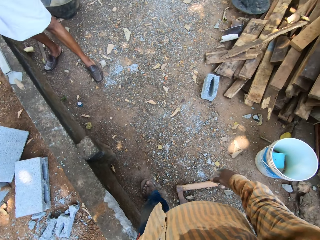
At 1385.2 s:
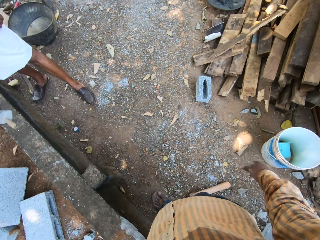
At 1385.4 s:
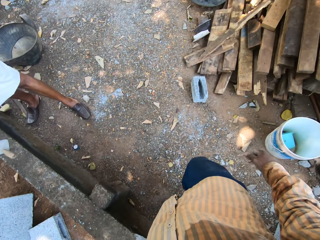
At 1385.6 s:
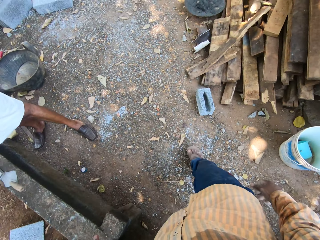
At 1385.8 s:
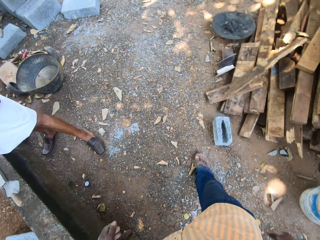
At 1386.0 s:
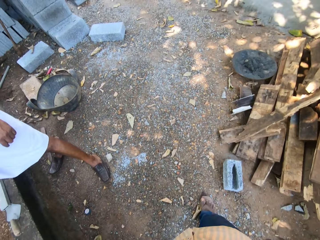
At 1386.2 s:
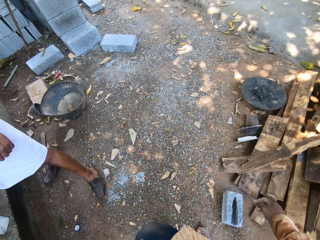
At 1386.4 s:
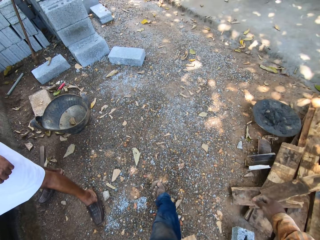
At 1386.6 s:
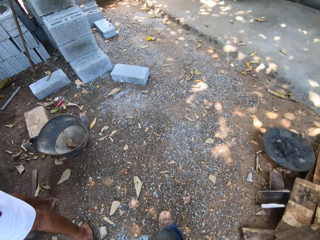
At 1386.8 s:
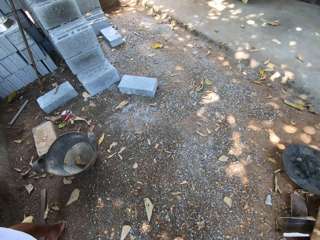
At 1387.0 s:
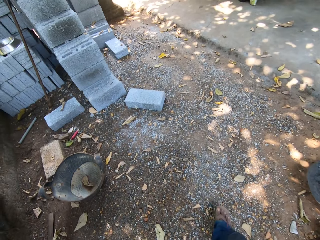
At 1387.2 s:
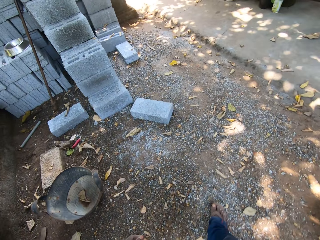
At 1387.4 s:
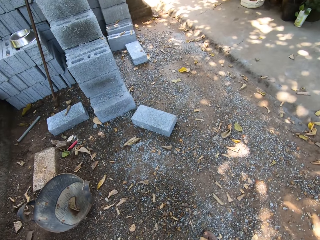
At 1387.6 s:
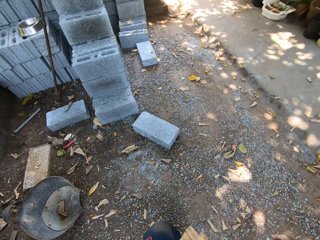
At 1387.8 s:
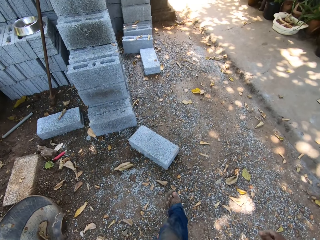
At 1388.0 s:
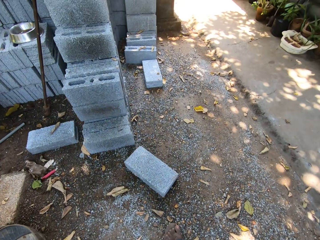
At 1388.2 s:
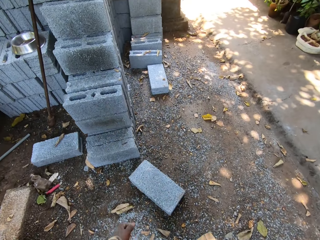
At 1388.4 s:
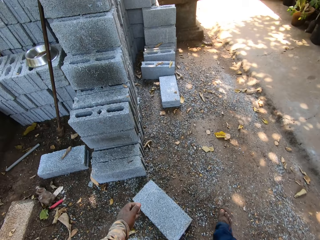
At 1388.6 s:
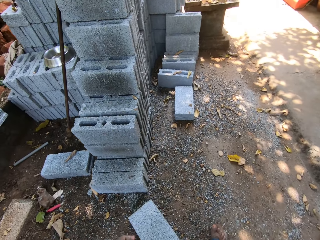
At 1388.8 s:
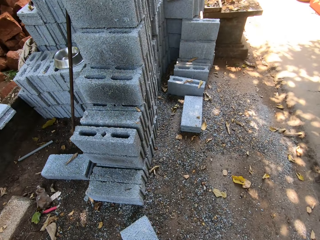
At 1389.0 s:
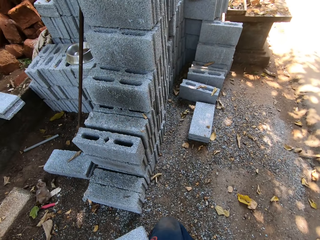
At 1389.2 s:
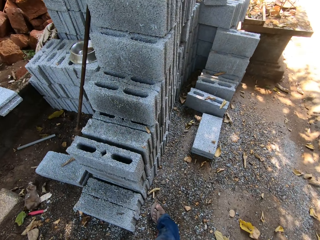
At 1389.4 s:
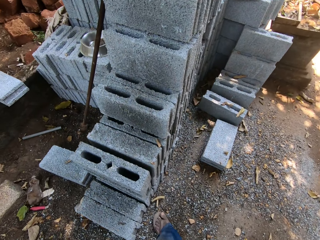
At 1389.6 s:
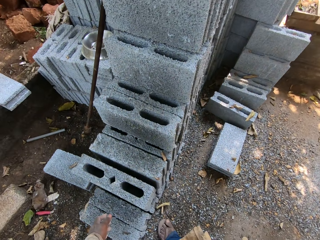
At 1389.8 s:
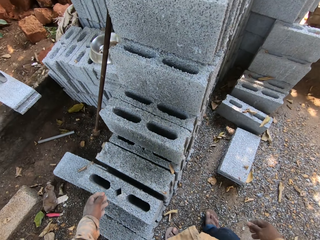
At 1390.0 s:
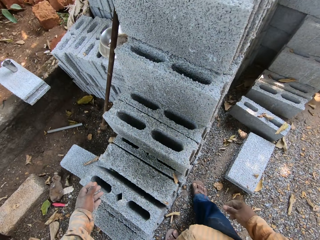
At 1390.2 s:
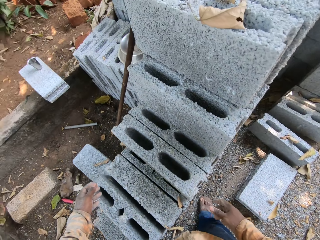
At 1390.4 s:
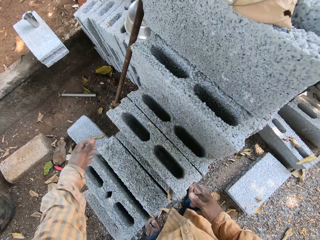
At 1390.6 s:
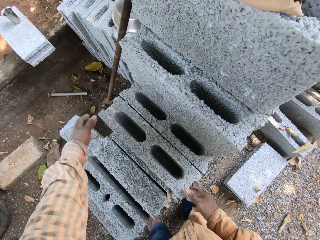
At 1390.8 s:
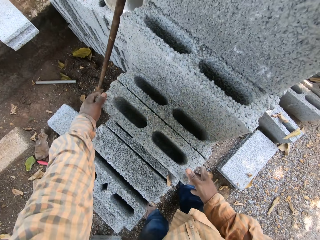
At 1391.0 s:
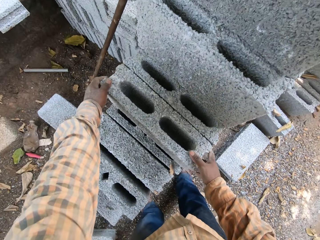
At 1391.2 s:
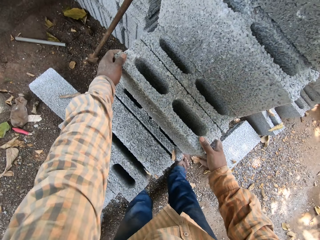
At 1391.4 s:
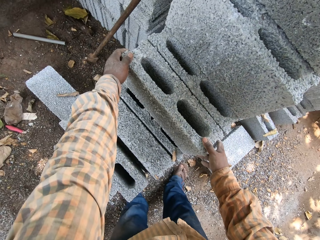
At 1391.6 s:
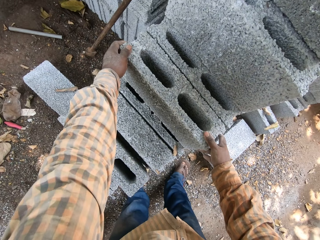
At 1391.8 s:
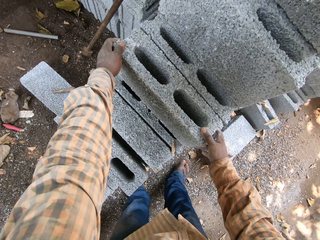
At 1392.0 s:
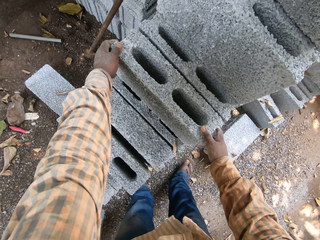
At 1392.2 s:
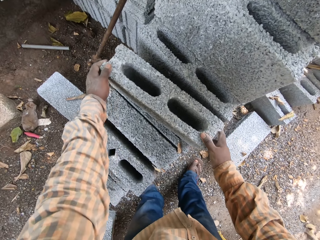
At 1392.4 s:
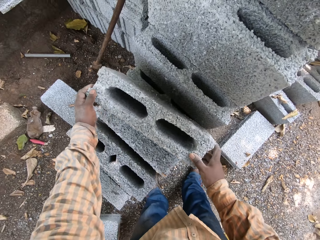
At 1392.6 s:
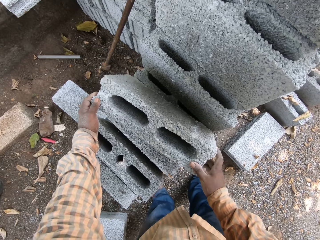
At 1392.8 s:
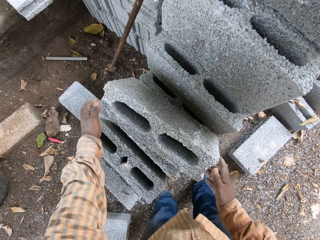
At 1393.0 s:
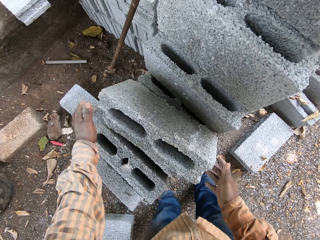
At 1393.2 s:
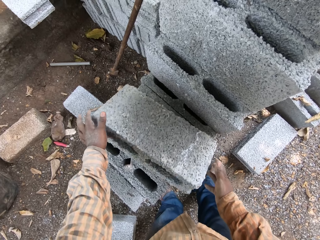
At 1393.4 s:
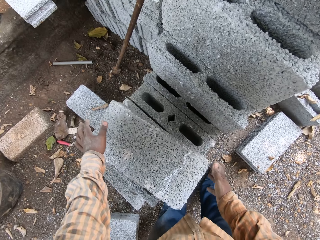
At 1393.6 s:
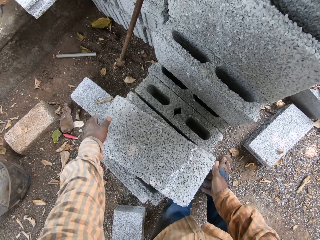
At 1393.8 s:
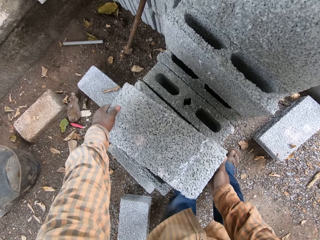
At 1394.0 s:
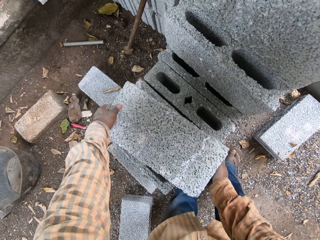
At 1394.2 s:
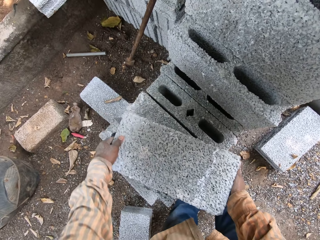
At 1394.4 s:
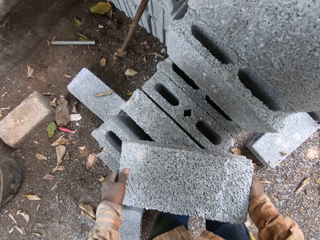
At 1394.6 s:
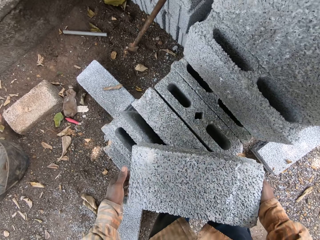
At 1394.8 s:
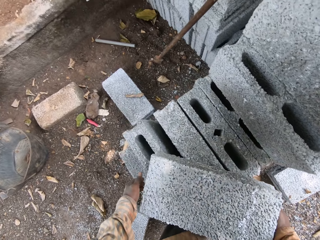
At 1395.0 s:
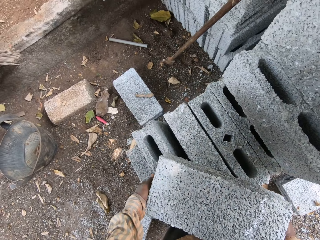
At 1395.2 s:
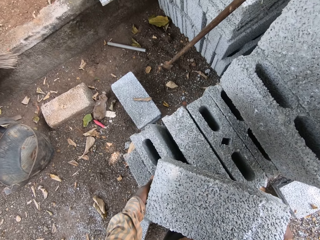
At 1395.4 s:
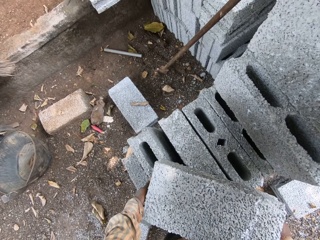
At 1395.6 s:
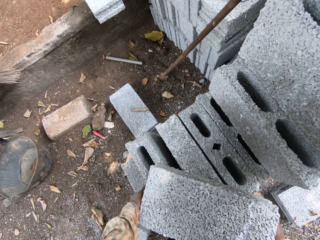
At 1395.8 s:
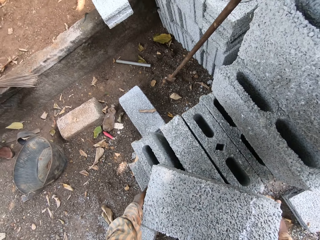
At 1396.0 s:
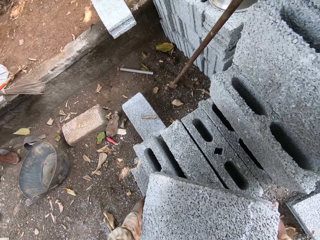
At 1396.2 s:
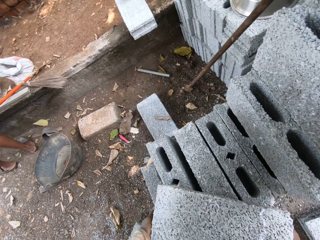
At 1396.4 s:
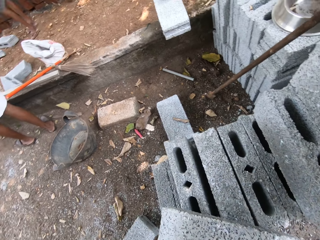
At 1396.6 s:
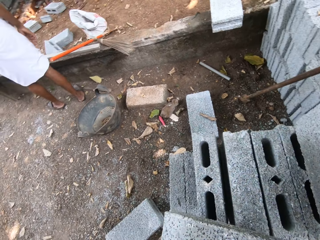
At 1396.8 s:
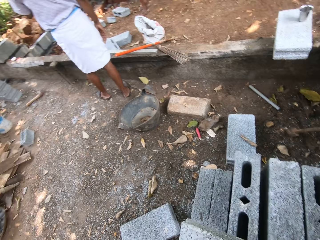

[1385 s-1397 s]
The camera wearer walks. They move a block on the stack of blocks with both hands. They pick a concrete block. They lift the block from the stack of blocks on the ground with both hands.

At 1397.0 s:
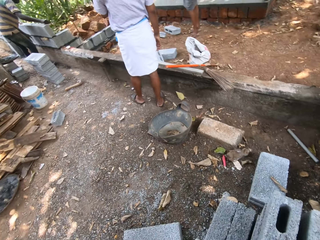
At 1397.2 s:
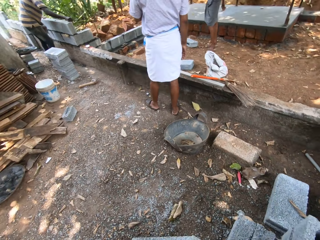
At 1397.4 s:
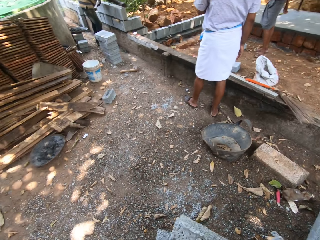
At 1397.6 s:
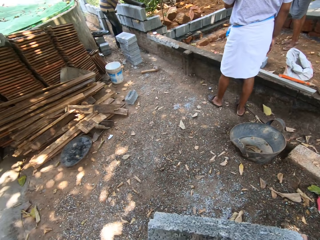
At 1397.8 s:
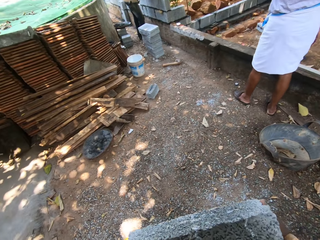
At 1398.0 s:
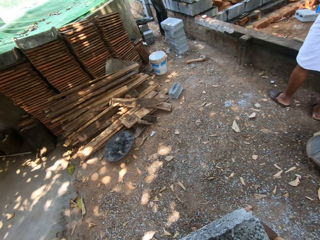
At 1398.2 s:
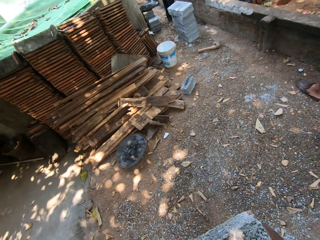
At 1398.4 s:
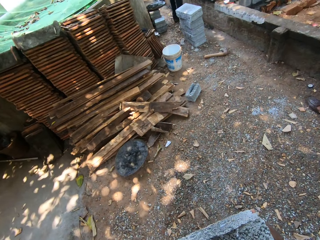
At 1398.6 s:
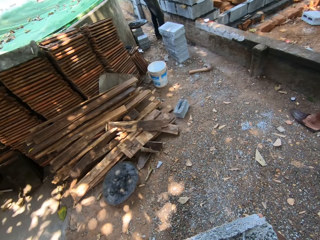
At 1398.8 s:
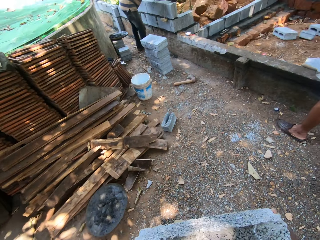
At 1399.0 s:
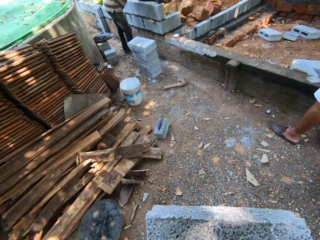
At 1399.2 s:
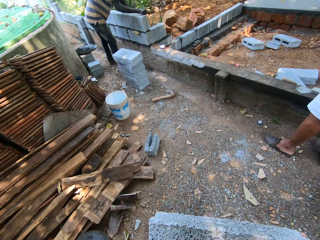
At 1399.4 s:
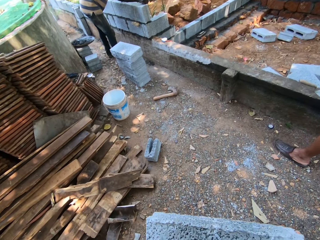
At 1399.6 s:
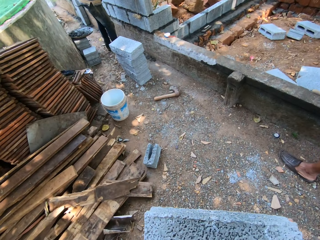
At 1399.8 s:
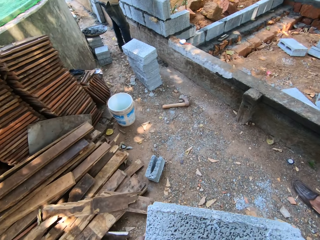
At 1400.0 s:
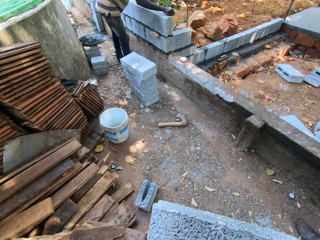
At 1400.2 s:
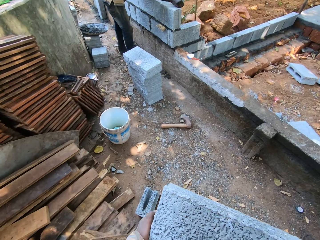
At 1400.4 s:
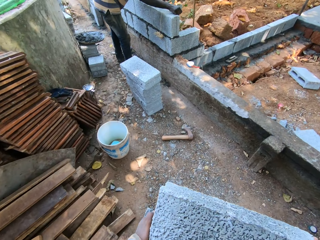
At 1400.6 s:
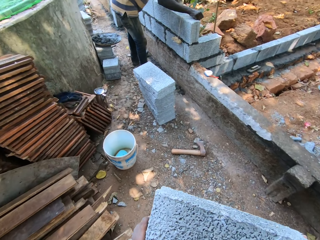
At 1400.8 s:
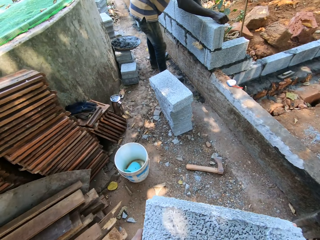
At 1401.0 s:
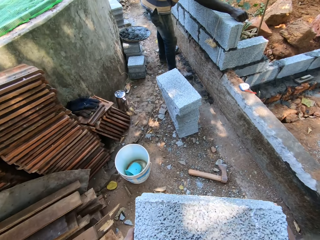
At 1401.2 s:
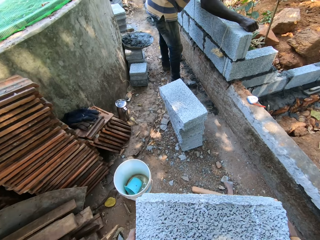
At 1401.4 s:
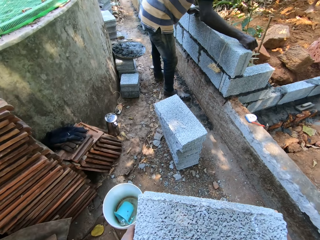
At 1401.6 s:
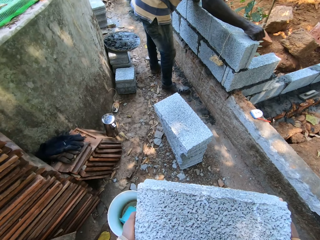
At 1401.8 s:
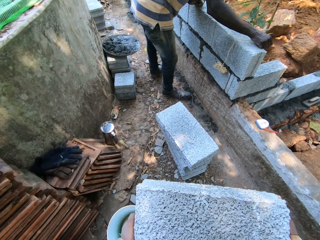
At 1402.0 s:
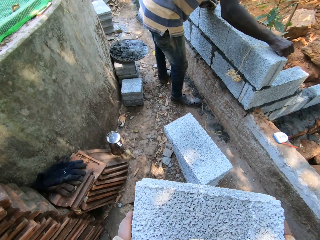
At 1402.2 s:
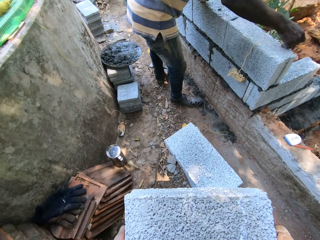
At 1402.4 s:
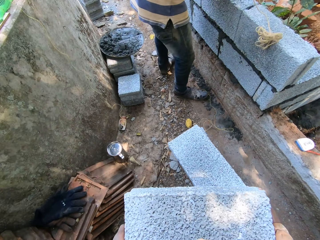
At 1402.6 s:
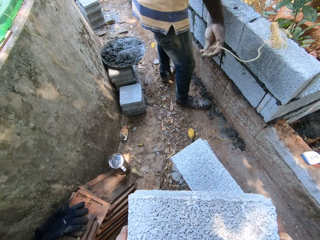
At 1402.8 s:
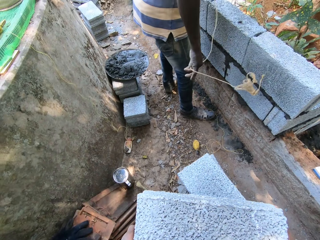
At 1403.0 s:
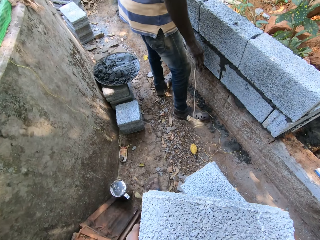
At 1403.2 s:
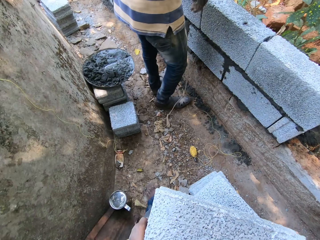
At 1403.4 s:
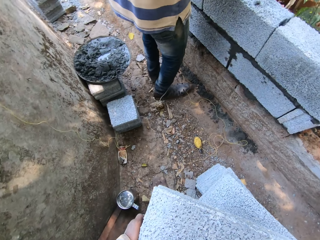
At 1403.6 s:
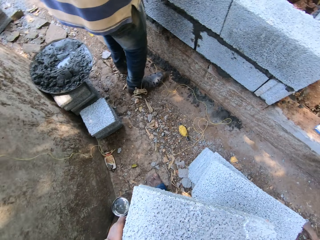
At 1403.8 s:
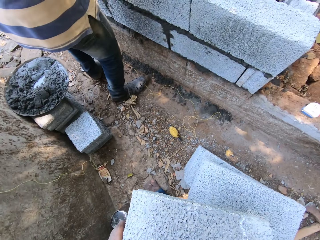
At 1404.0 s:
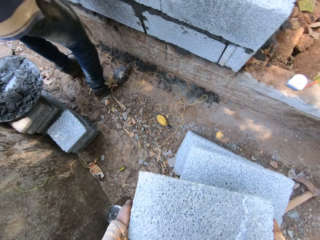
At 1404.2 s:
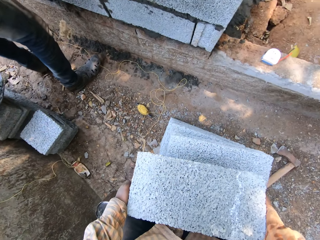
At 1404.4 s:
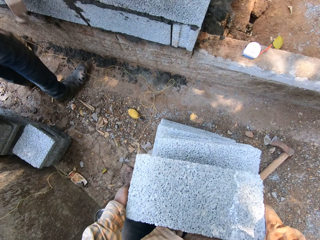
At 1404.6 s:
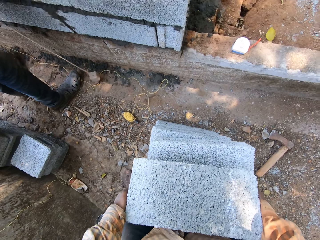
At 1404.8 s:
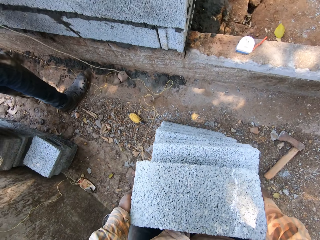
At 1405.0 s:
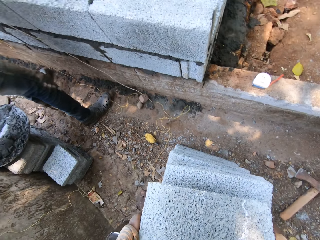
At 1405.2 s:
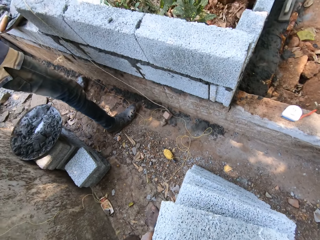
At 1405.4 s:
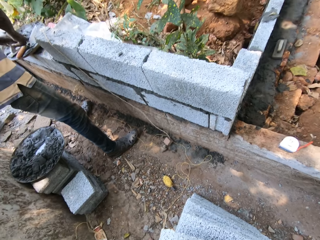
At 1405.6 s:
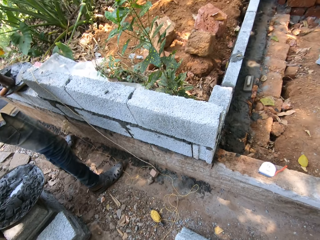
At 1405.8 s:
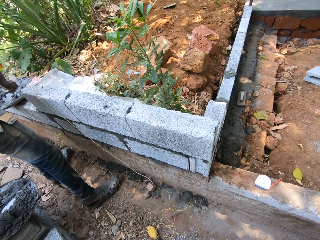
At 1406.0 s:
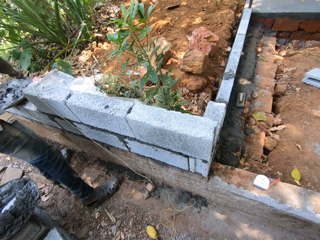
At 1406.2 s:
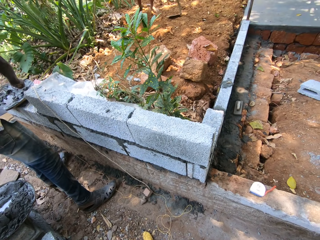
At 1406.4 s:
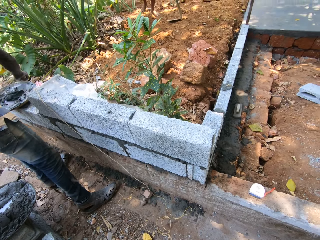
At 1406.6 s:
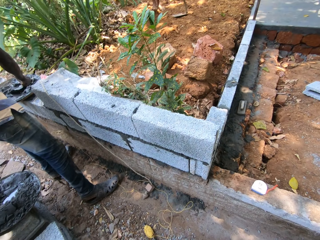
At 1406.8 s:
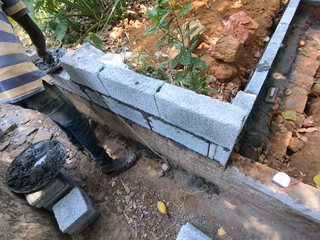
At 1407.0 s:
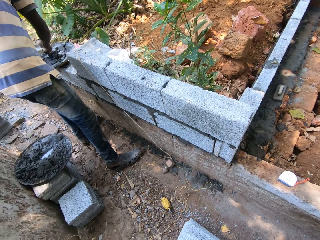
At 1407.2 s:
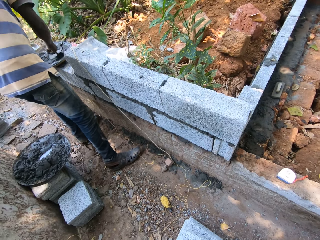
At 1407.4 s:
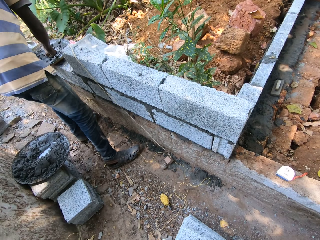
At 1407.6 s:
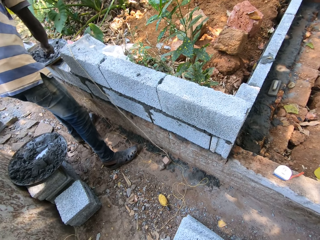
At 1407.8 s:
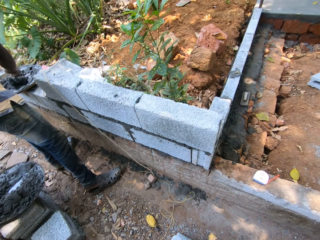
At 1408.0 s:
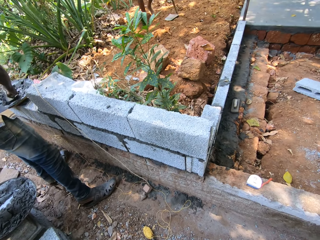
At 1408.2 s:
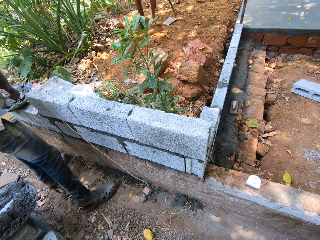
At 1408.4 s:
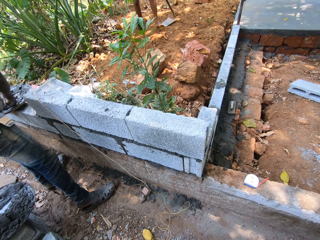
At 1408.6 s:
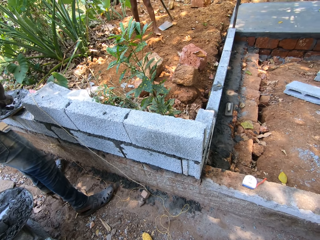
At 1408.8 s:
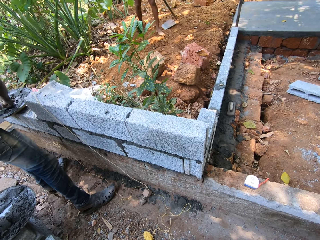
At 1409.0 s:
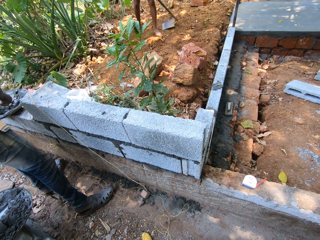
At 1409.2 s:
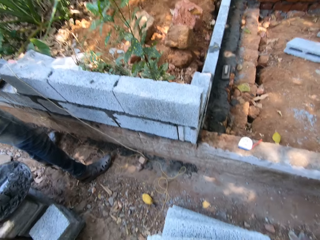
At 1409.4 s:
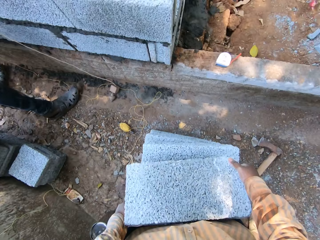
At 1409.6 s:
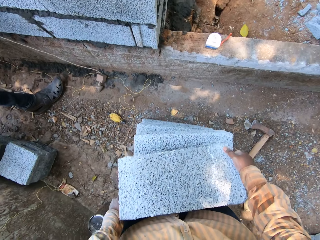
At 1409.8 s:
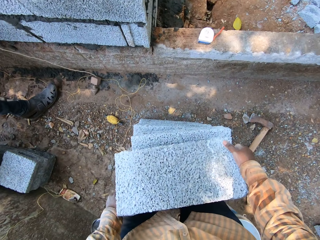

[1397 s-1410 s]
The camera wearer walks. The man places the plumb bob on the wall with both hands. The man holds the plumb bob with both hands. The camera wearer puts down the concrete block. The man mixes cement mortar in a pan with a trowel in his right hand. The camera wearer looks around.
